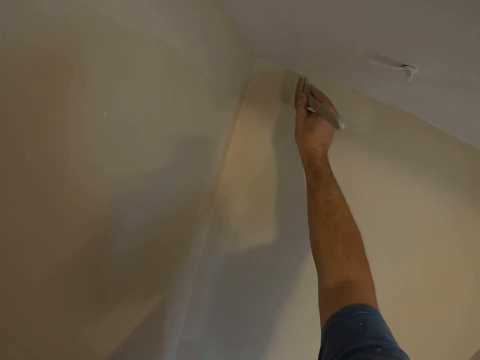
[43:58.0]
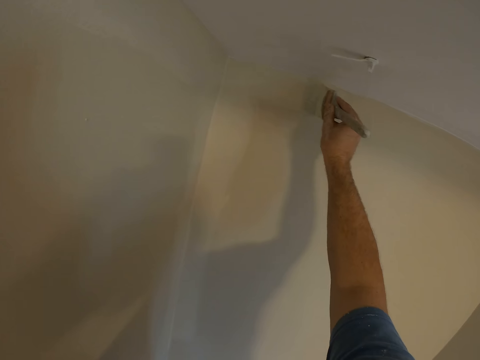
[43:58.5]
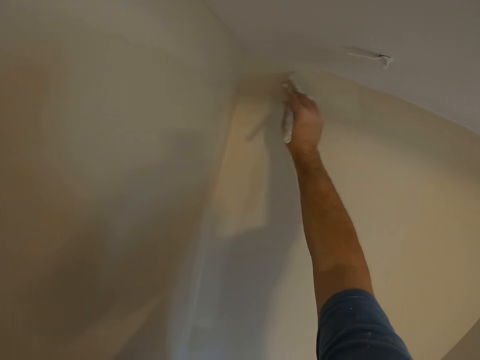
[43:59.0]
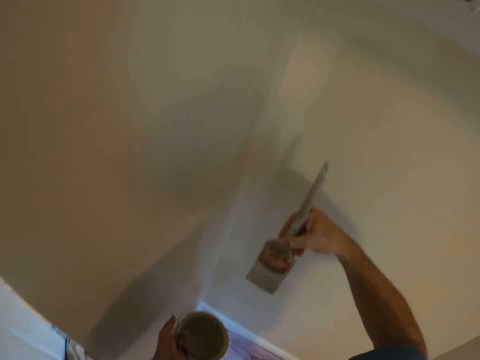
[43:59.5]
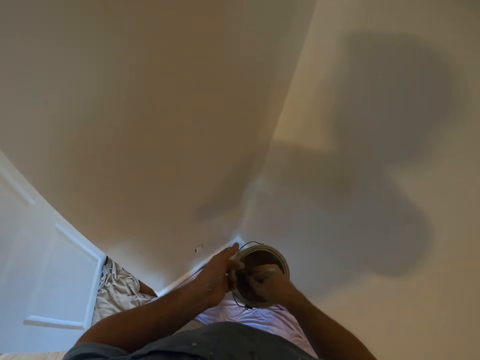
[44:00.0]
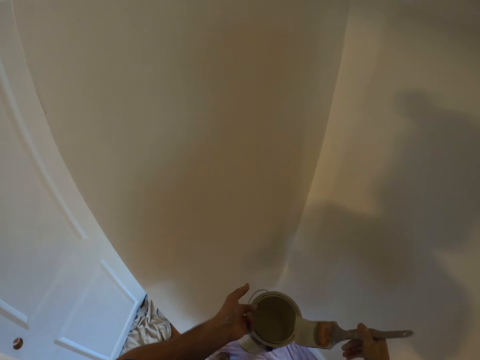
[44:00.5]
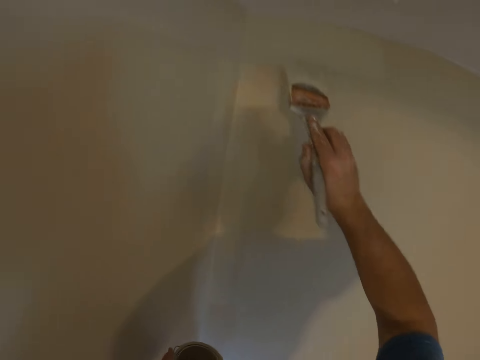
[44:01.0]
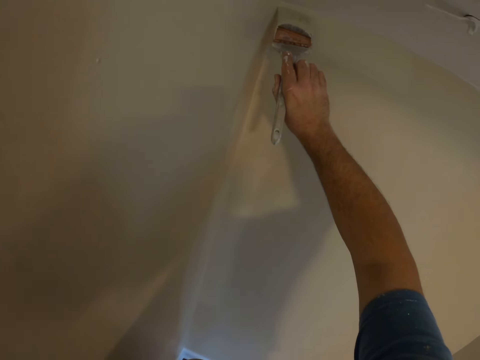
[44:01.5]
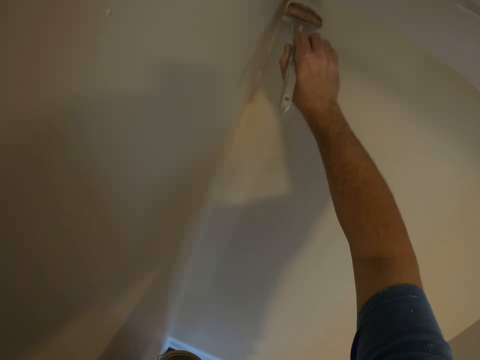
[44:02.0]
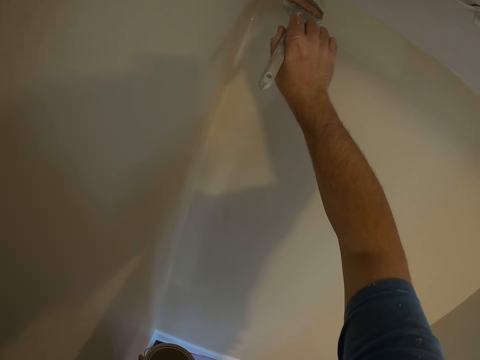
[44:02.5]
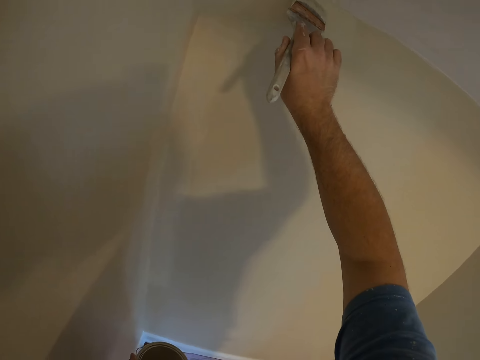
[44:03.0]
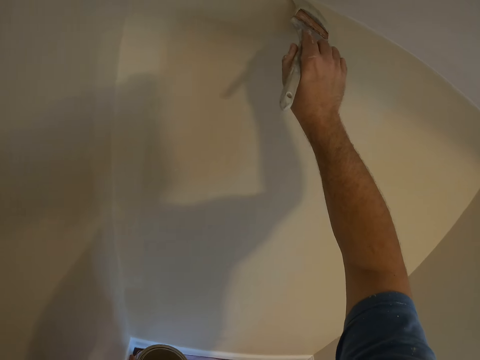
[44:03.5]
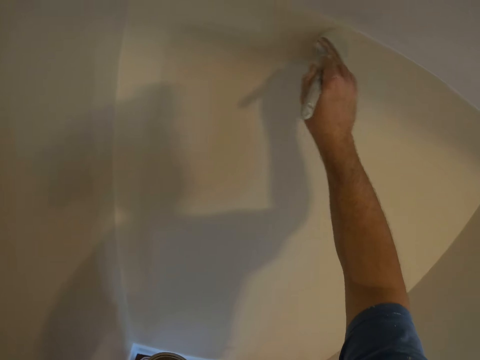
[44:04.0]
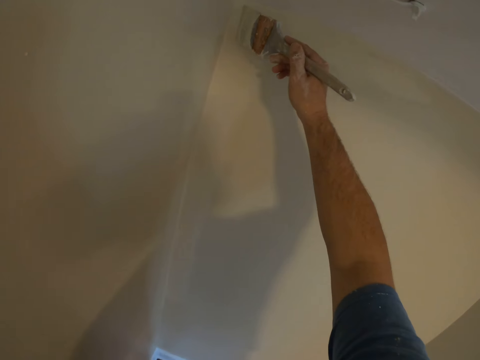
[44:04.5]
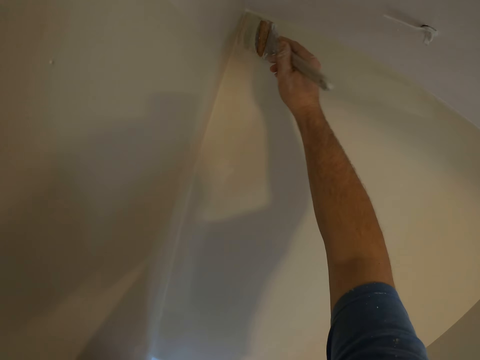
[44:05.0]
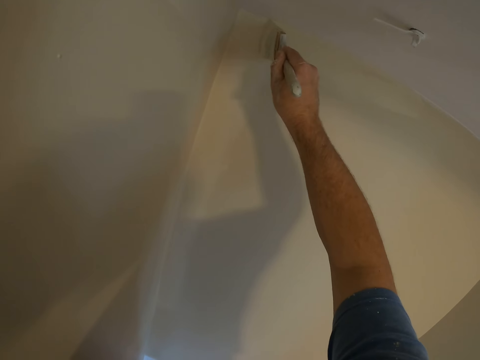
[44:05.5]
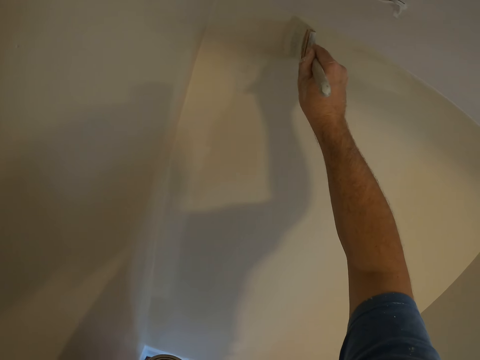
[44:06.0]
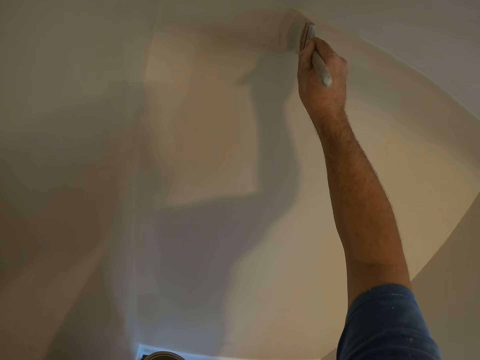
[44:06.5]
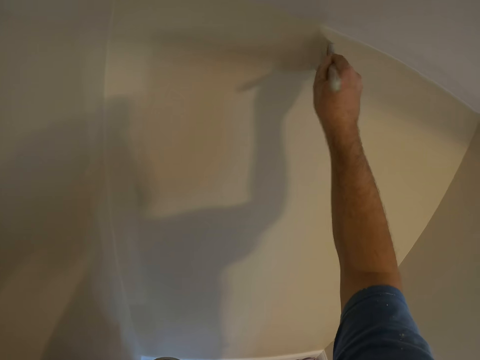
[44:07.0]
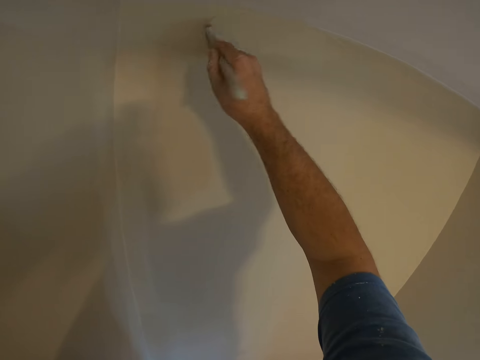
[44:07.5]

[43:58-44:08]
The camera wearer dips the brush in his right hand into the paint container in his left hand. He paints the wall with the brush.

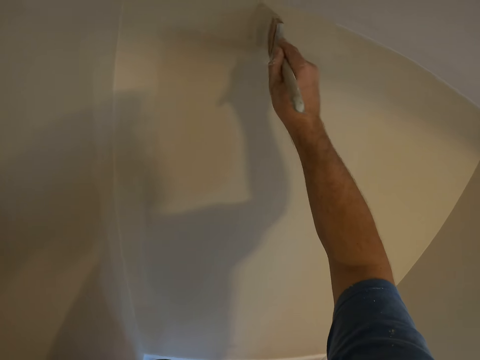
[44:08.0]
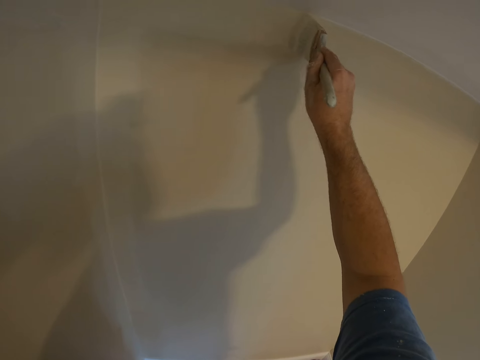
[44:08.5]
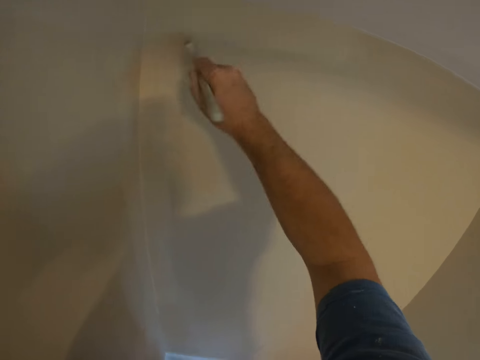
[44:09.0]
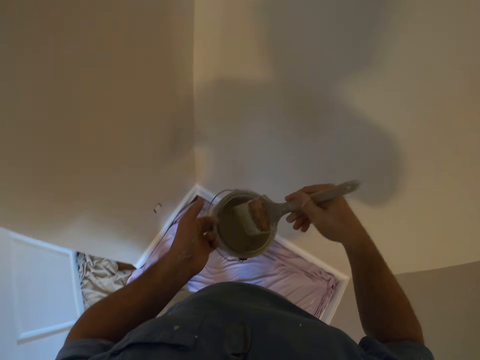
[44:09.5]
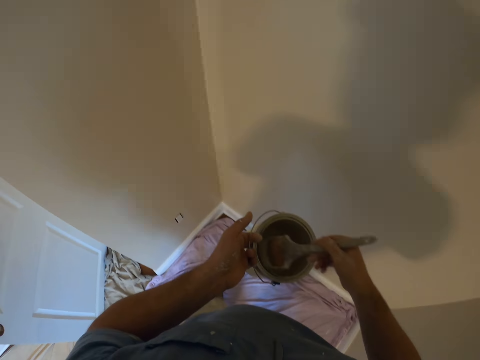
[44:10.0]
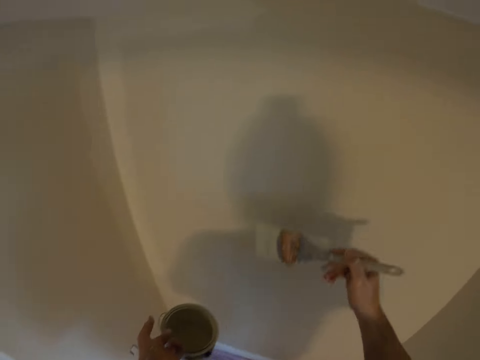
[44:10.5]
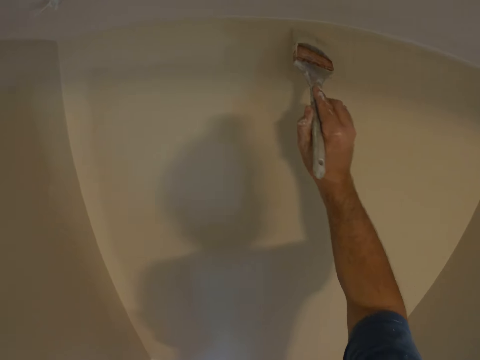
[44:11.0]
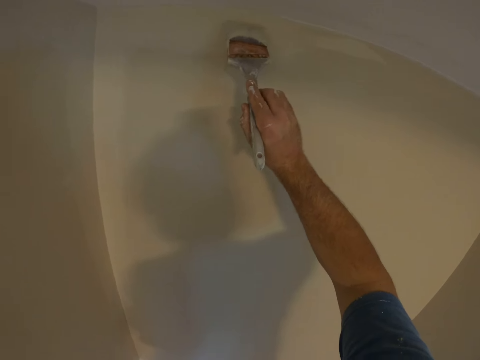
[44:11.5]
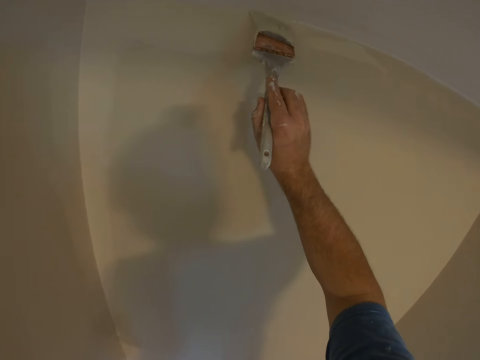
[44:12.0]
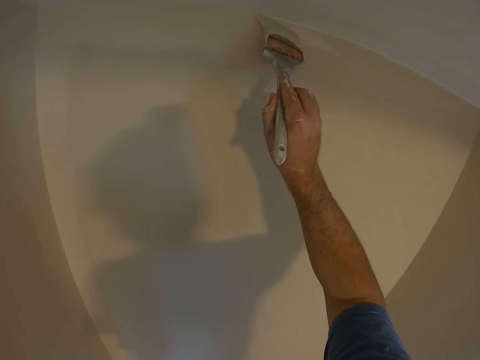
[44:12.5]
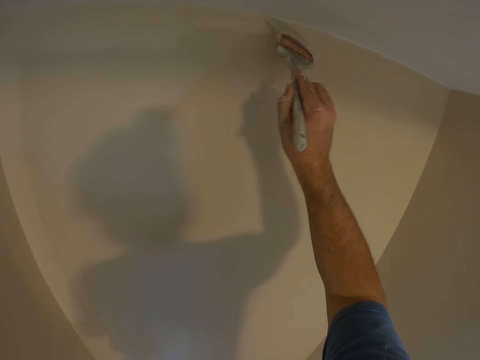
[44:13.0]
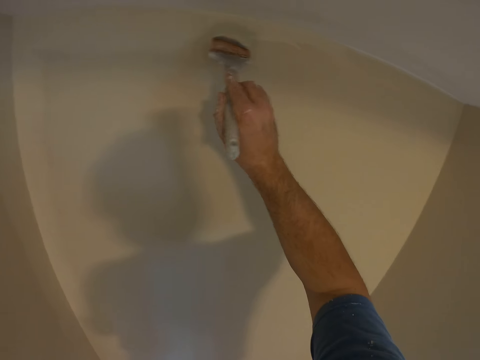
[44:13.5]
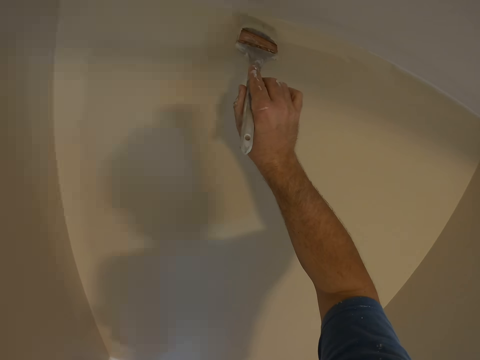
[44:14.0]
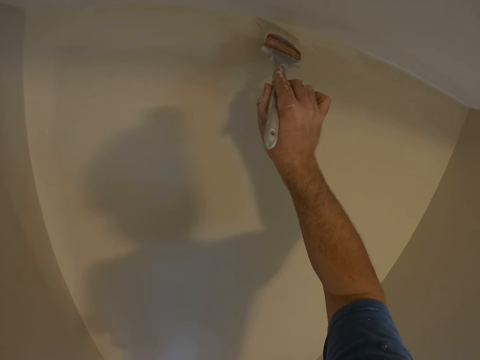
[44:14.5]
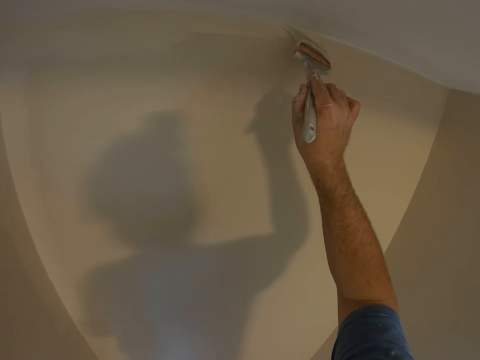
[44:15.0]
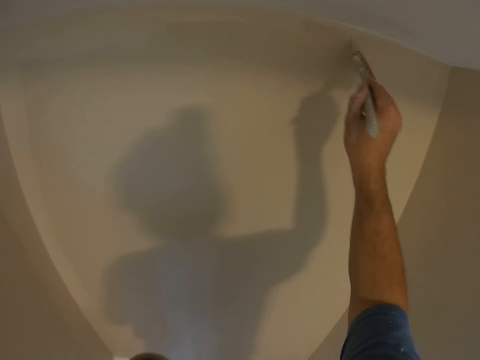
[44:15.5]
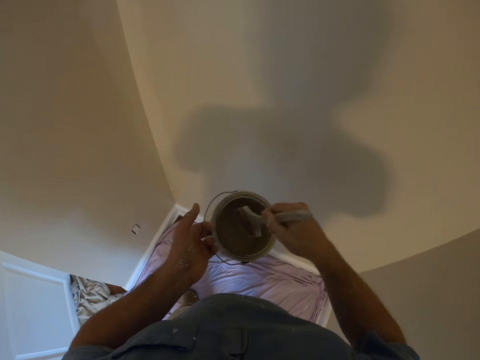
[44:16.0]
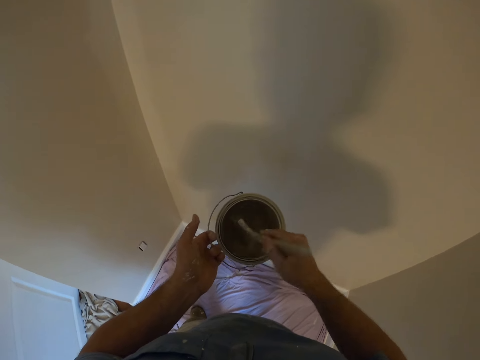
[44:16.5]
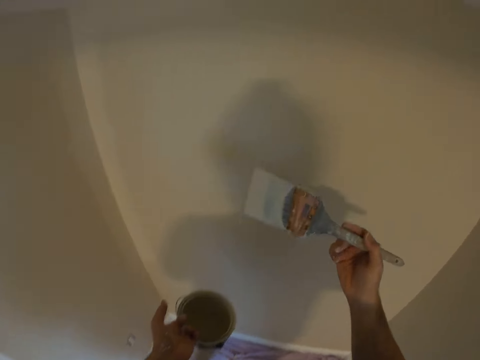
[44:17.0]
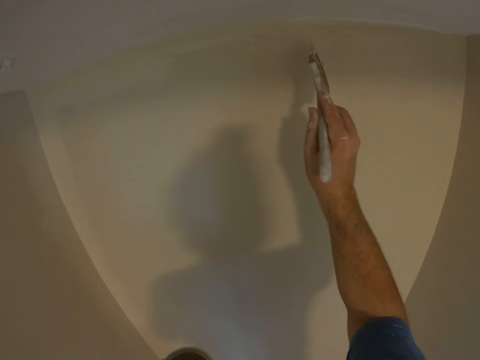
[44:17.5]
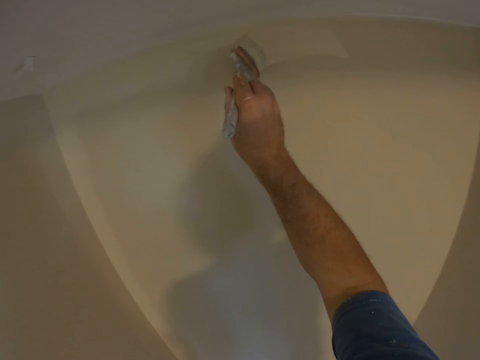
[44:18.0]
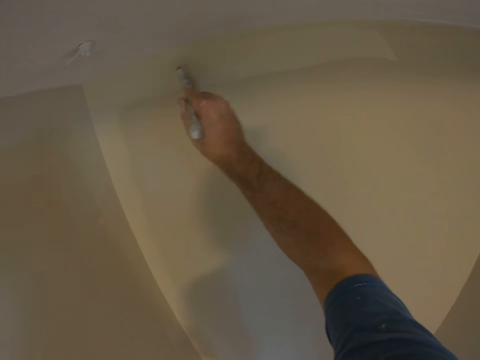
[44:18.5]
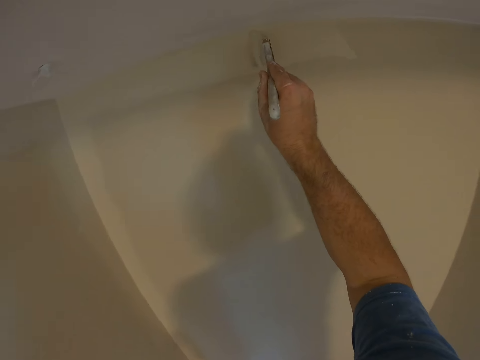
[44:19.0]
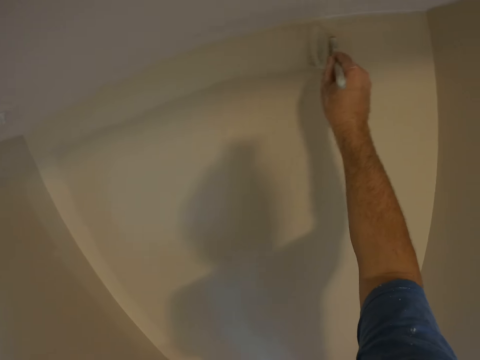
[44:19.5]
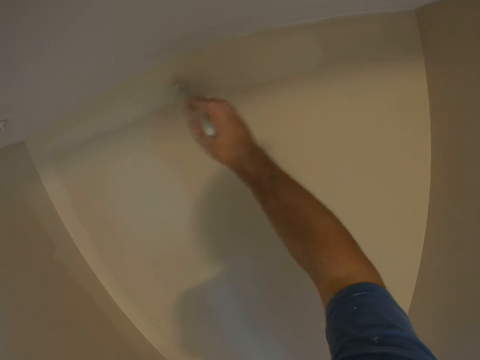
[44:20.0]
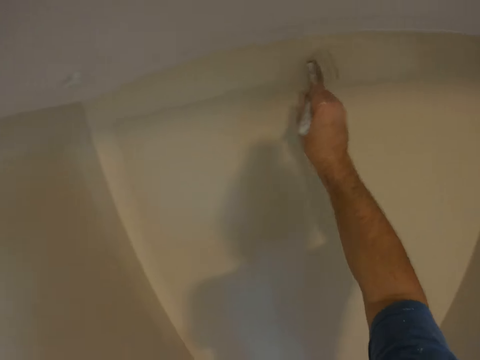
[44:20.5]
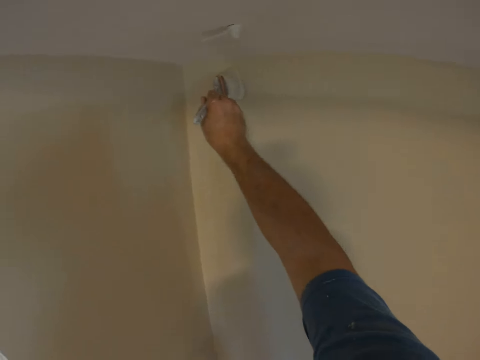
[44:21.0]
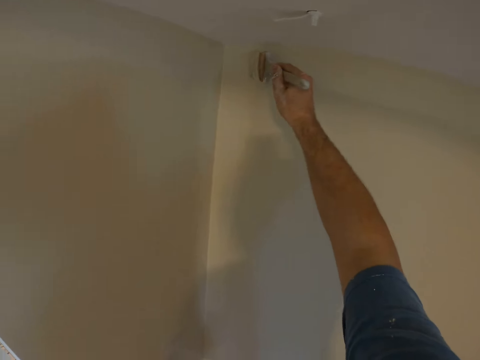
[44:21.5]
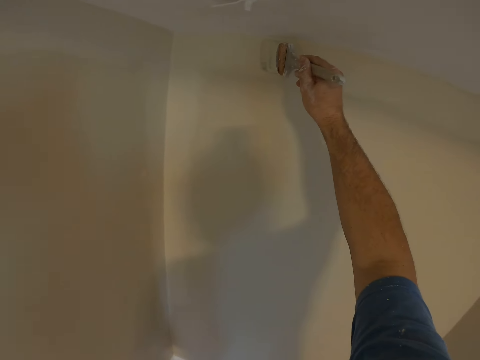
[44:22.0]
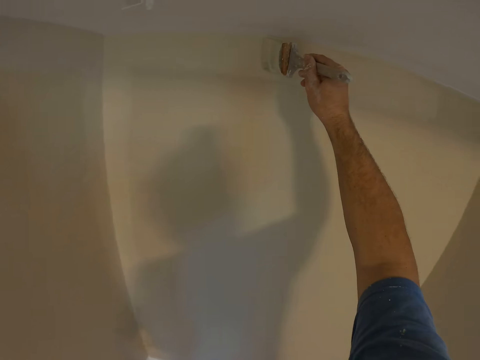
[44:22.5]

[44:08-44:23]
The camera wearer dips the brush in his right hand into the paint container in his left hand. He paints the wall with the brush. He dips the brush in his right hand into the paint container in his left hand. He paints the wall with the brush.

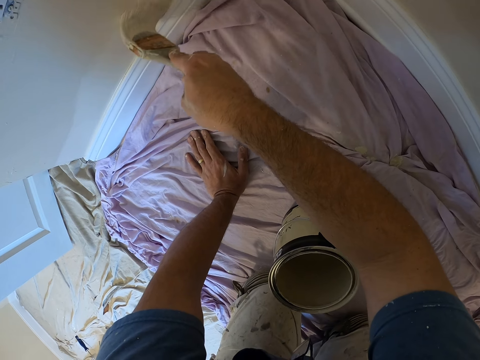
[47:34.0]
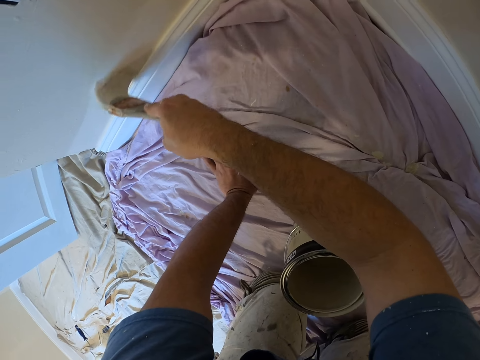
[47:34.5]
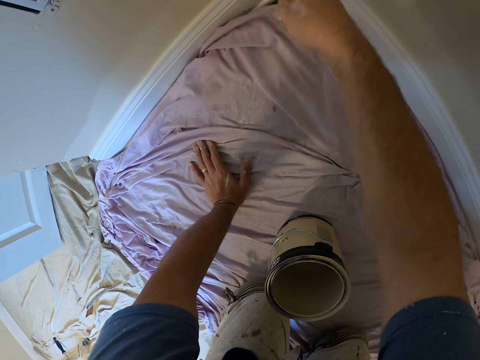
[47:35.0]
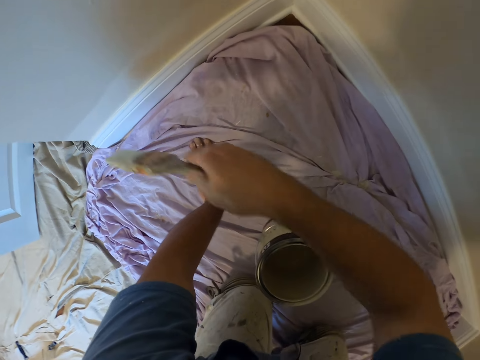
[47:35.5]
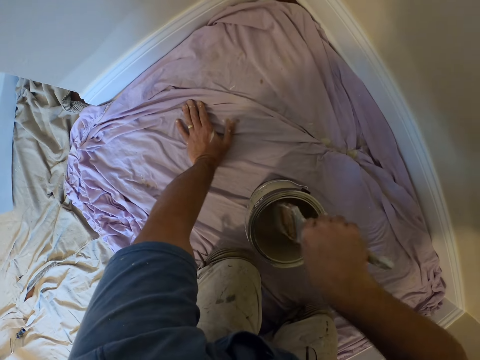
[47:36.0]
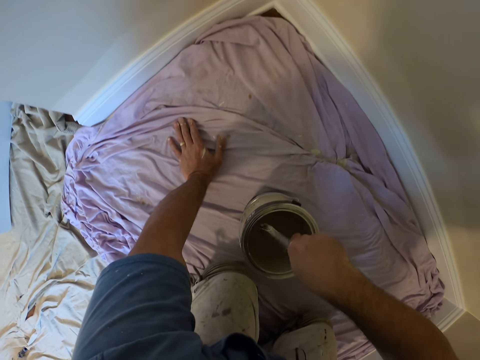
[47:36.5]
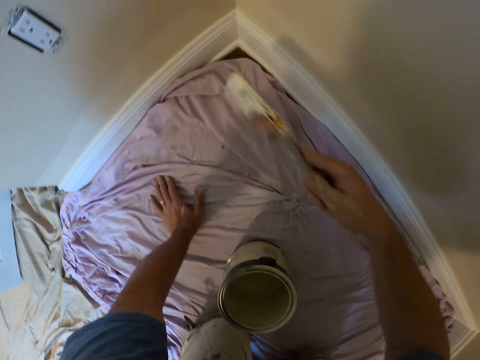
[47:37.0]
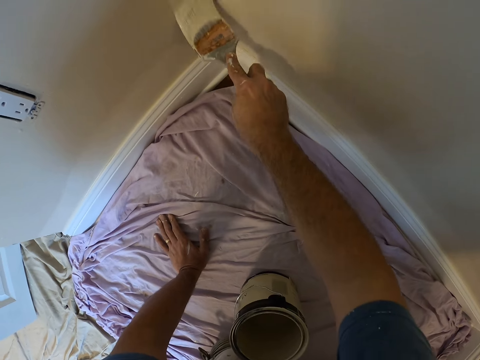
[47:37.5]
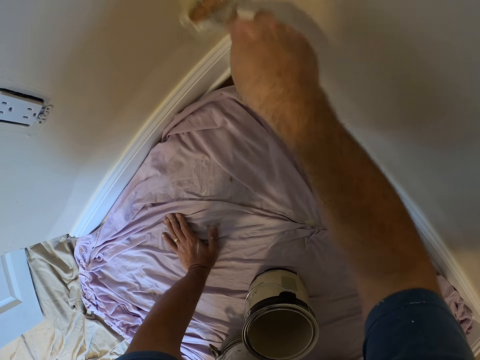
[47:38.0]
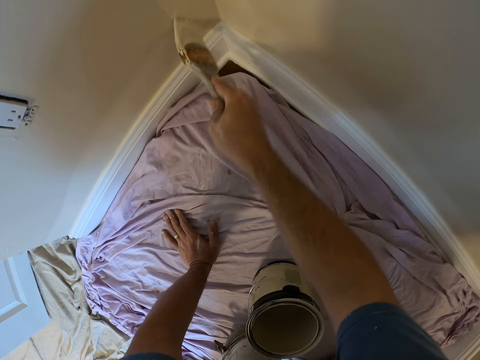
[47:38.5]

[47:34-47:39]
The camera wearer dips the brush in his right hand into the paint container on the floor. He paints the wall with the paintbrush.
